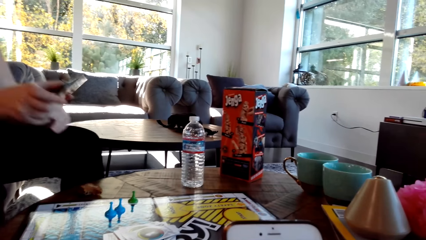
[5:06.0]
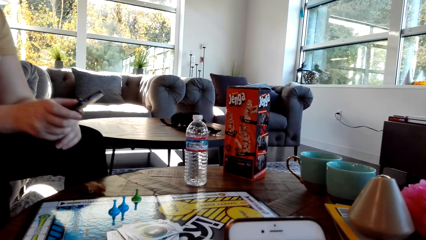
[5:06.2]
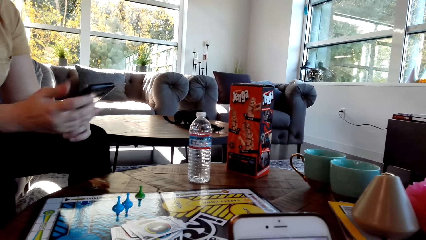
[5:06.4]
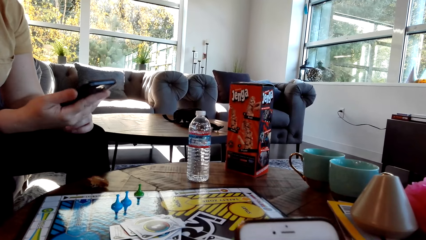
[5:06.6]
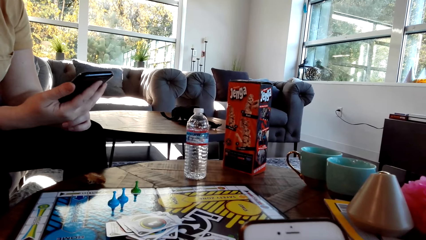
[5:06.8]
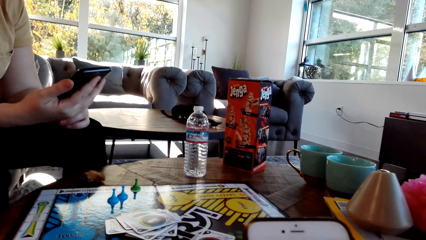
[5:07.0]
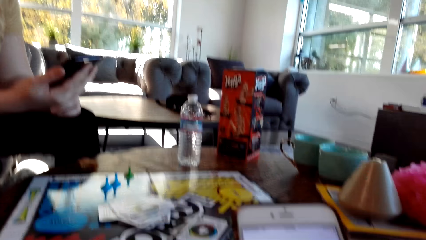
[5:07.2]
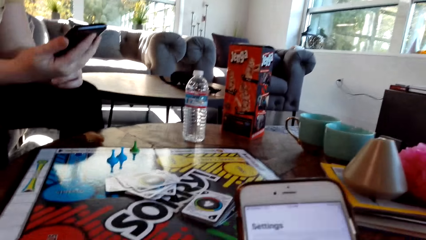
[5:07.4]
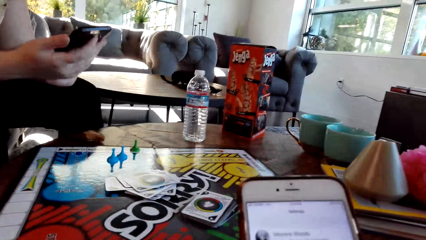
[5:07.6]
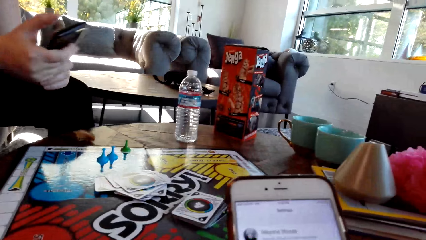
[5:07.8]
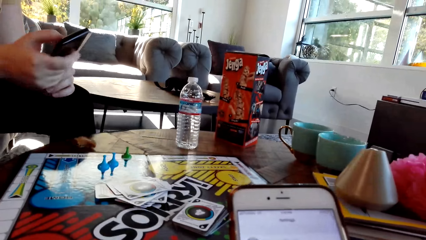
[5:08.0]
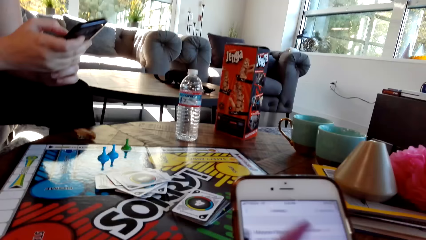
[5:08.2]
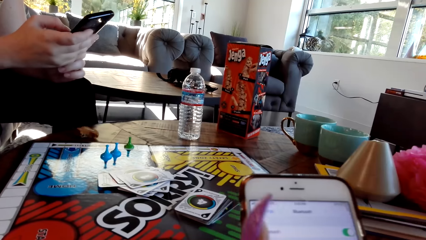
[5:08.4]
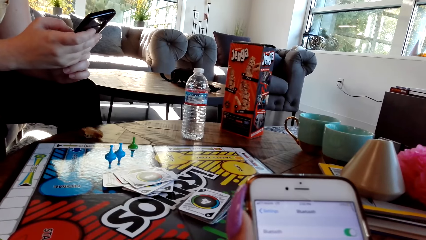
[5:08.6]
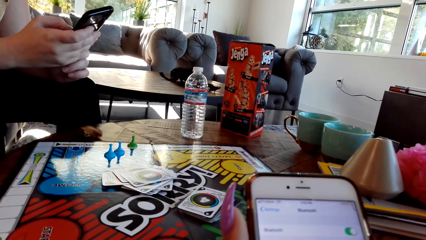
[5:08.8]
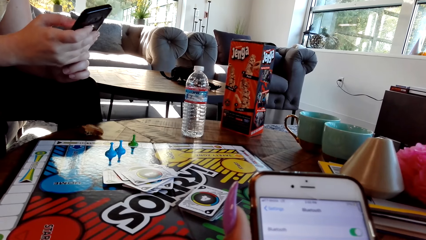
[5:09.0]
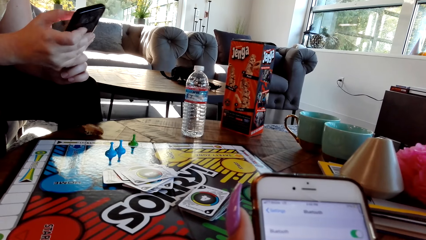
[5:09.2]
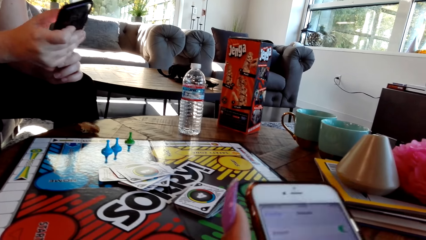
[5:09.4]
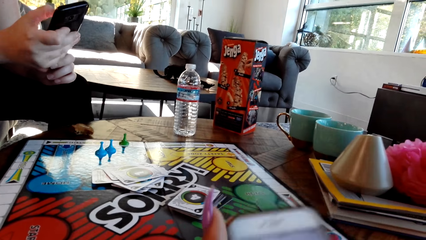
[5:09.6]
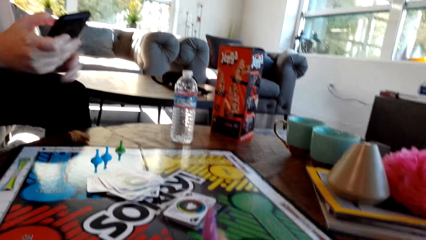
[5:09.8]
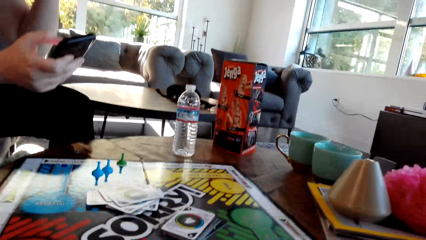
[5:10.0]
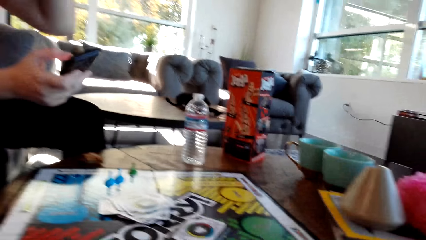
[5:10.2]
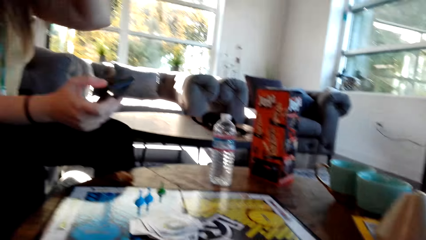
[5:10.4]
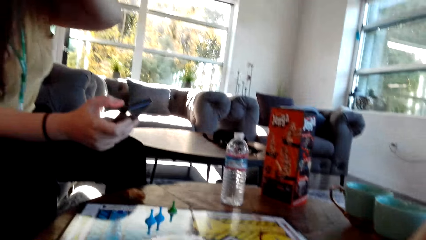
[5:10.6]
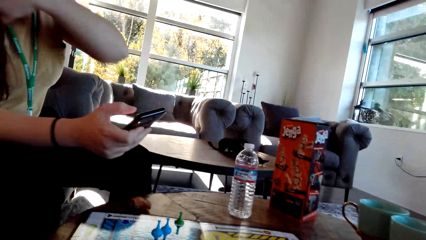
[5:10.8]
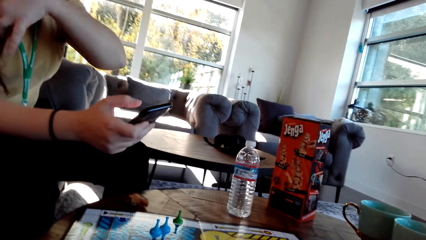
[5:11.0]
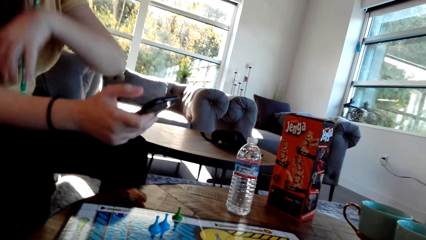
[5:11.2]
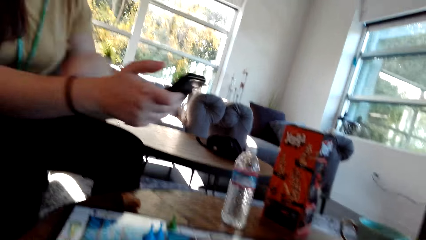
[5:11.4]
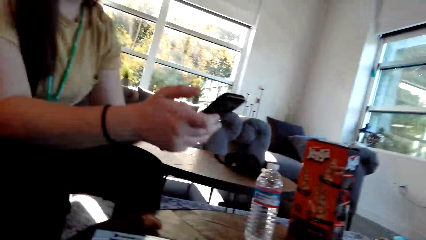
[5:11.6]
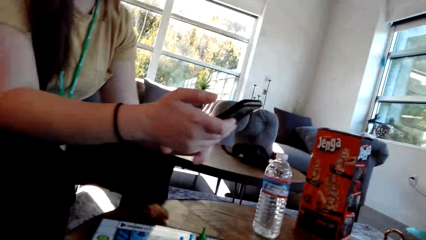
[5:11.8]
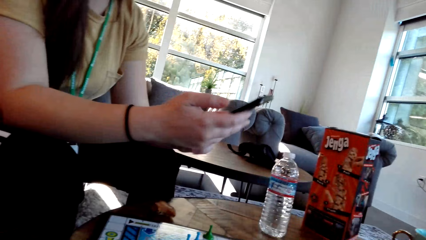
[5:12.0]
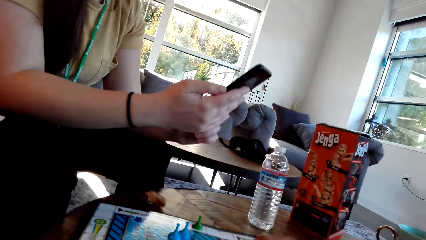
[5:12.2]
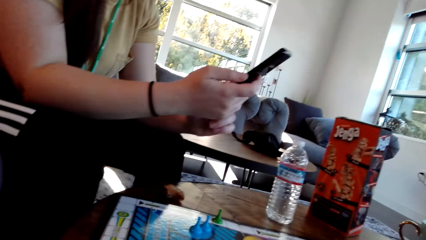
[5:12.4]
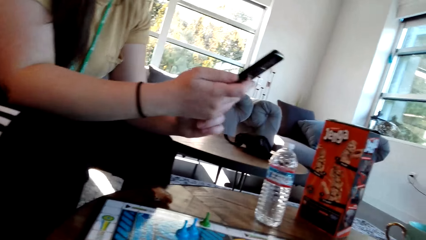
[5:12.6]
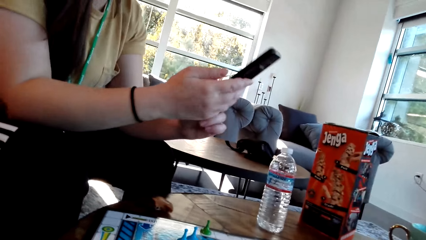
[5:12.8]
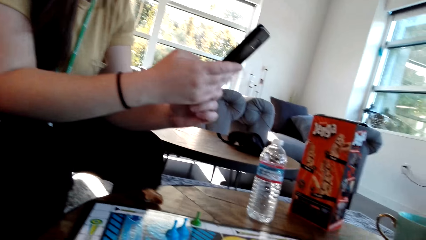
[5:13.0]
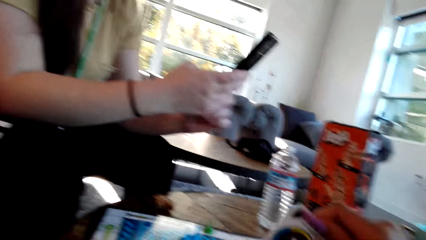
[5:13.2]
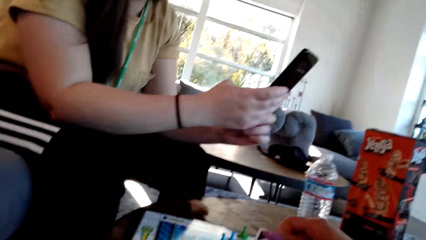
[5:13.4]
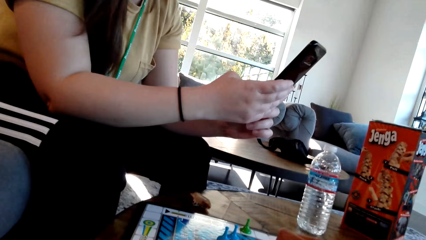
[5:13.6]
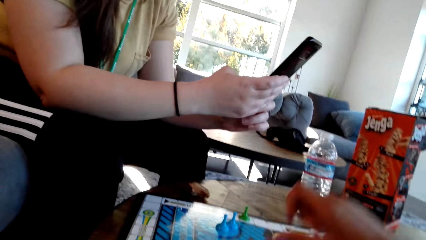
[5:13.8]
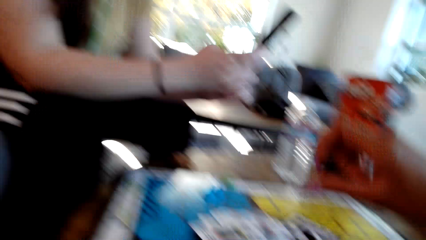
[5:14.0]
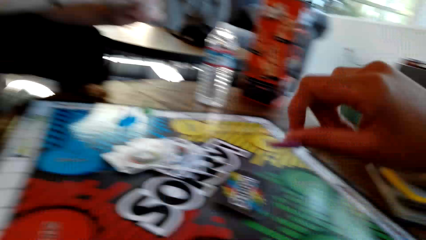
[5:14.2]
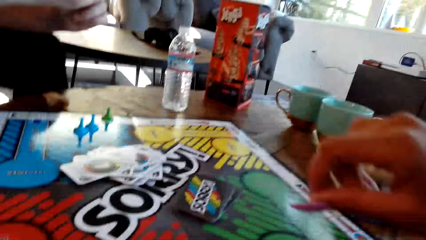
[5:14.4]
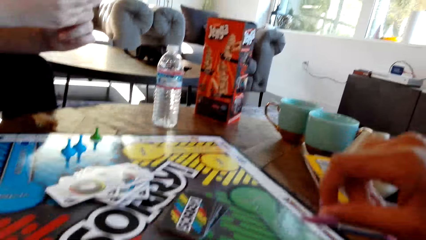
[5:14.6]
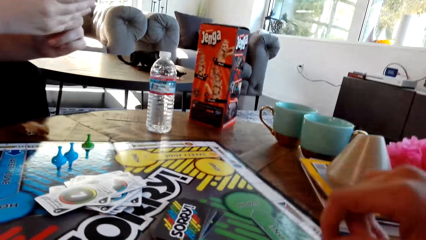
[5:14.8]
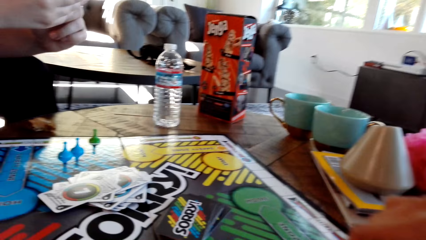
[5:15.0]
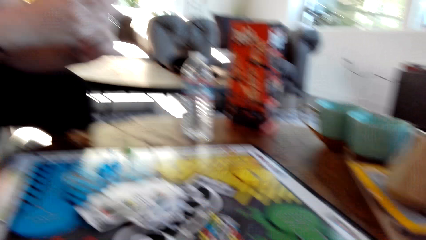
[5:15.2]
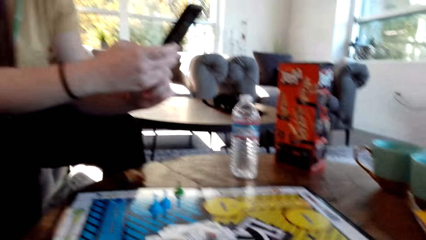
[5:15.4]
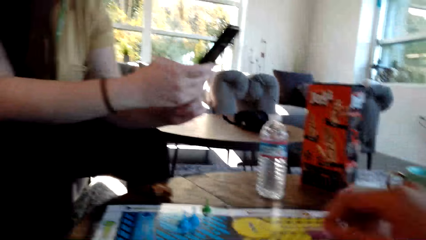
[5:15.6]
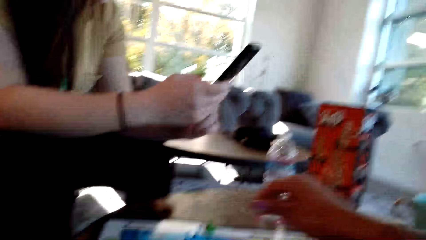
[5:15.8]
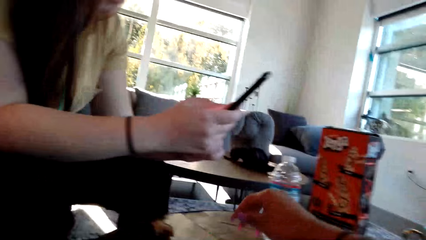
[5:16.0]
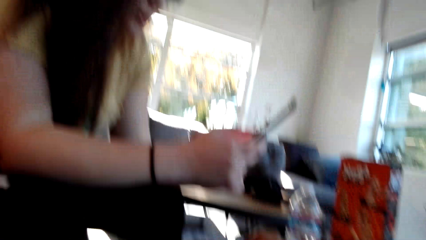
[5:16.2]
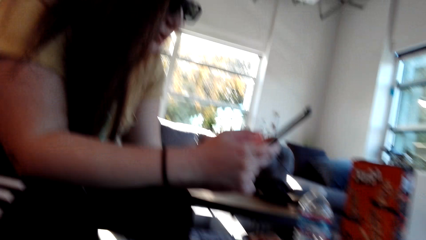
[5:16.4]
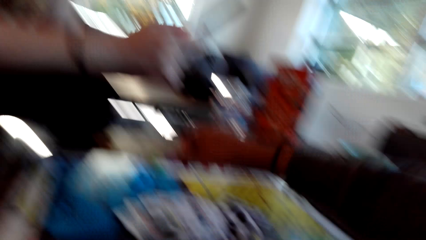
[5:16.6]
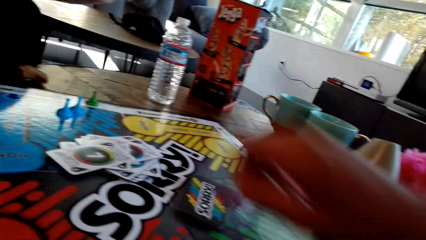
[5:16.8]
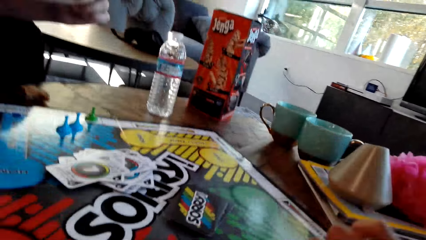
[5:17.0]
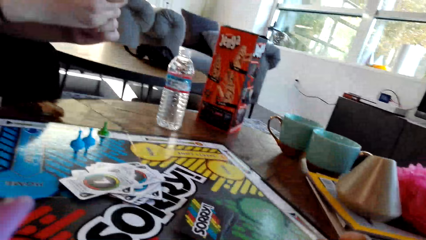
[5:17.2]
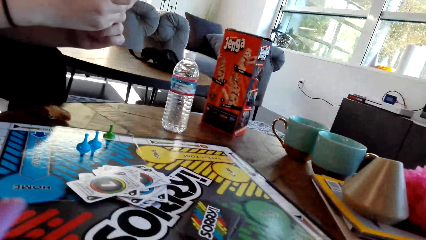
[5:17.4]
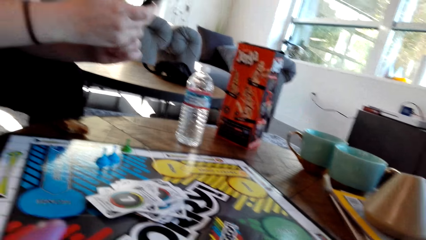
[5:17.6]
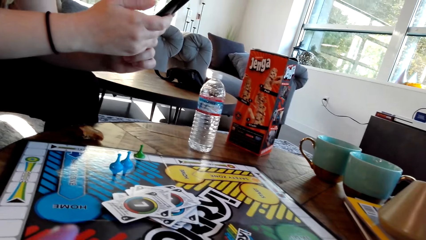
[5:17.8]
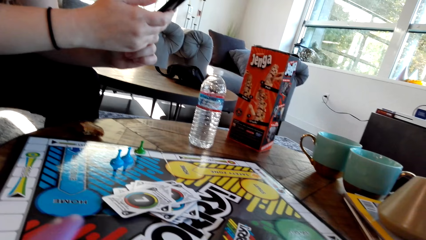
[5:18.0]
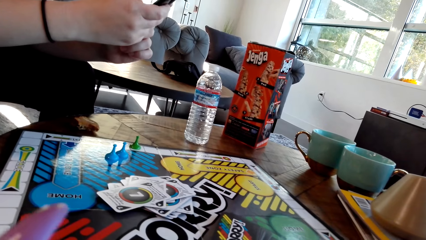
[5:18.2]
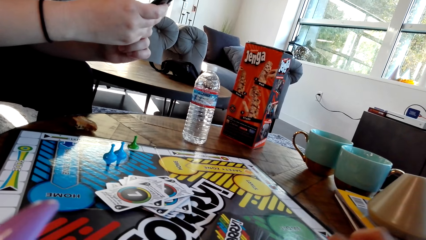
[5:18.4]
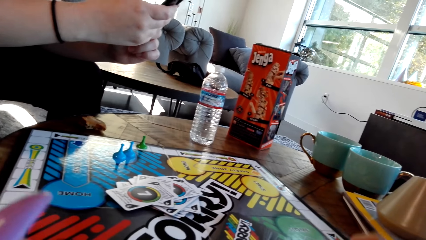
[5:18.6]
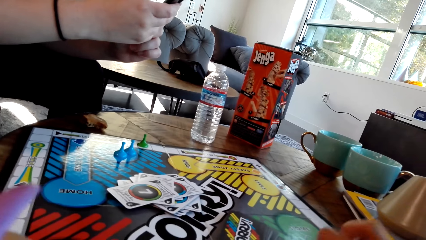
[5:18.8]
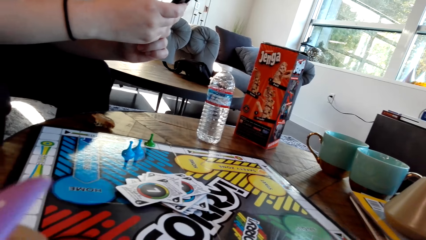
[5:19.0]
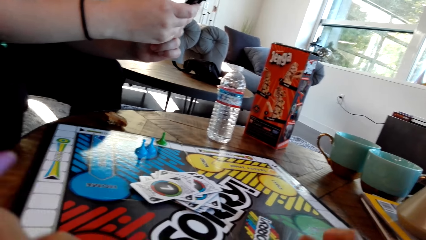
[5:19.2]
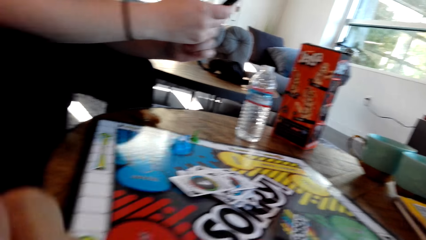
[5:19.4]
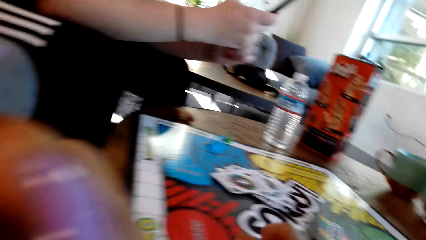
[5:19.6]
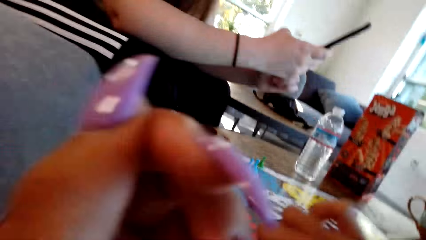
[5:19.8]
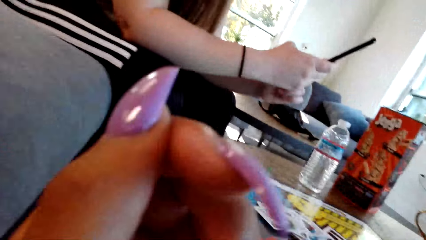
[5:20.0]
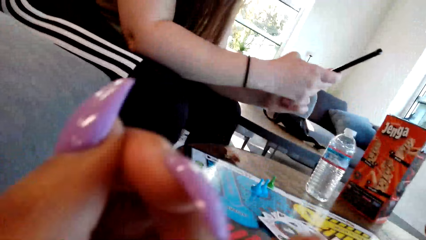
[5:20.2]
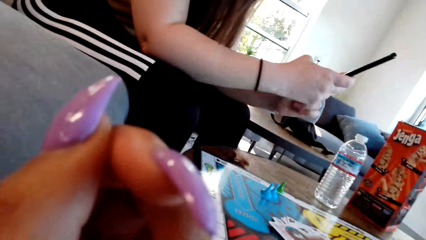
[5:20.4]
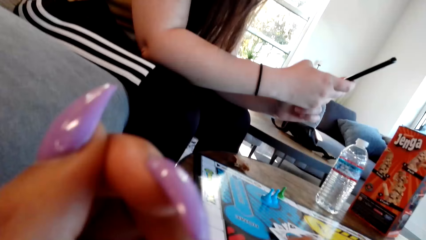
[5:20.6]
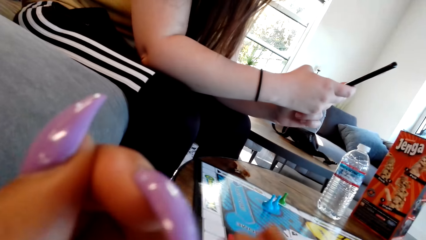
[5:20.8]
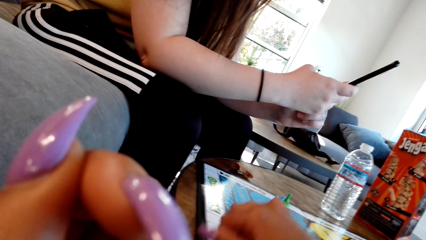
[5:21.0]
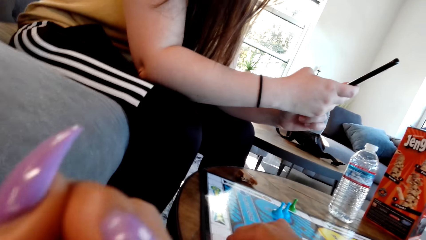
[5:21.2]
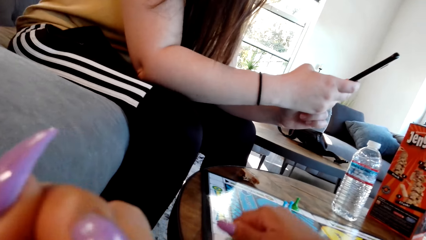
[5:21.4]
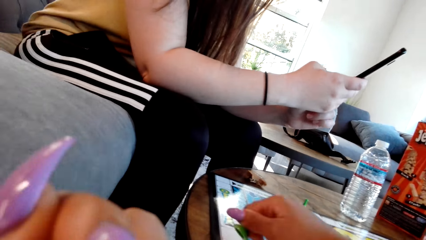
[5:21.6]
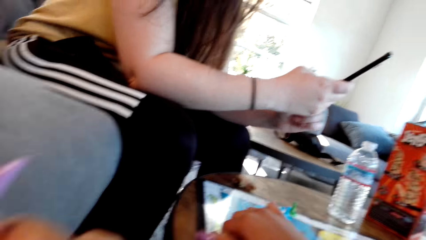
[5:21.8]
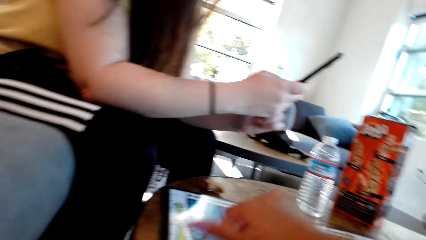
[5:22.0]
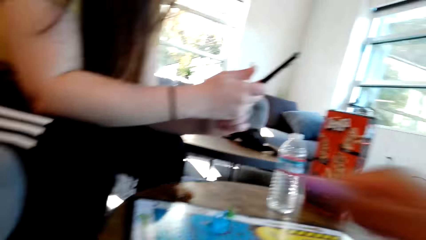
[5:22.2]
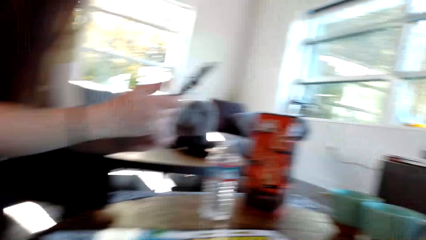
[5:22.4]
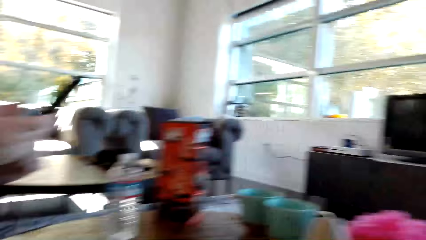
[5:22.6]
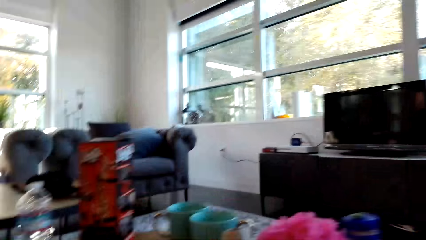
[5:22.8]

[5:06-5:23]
The woman scrolls on the cell phone. The woman operates the phone. The camera wearer moves a pawn.
